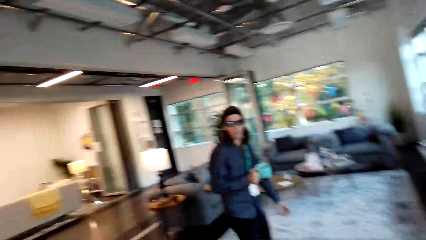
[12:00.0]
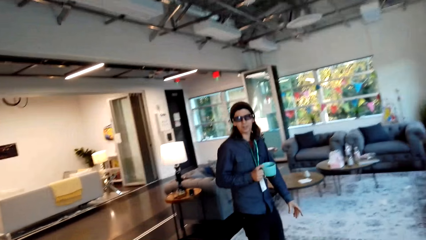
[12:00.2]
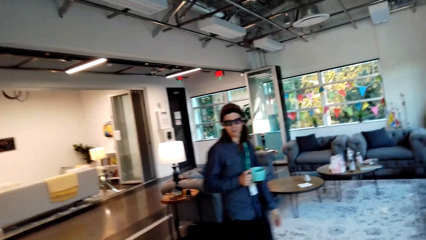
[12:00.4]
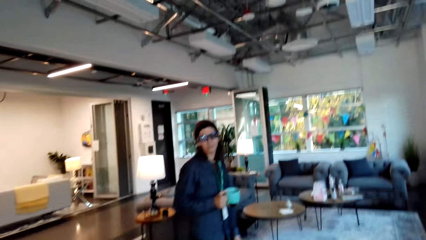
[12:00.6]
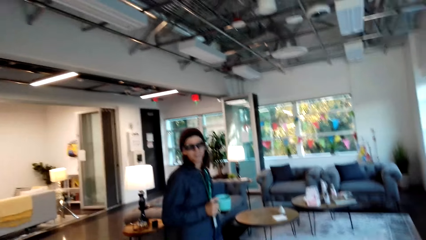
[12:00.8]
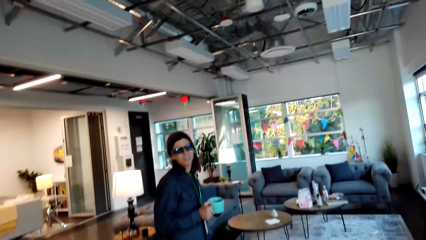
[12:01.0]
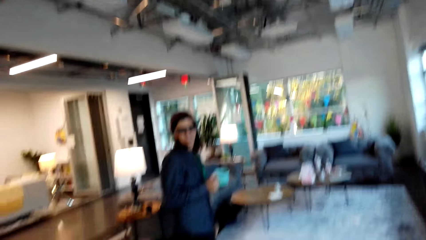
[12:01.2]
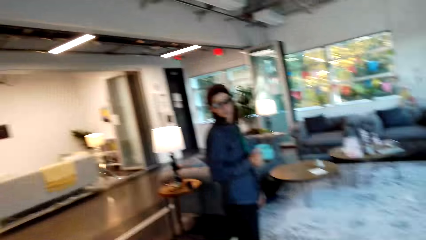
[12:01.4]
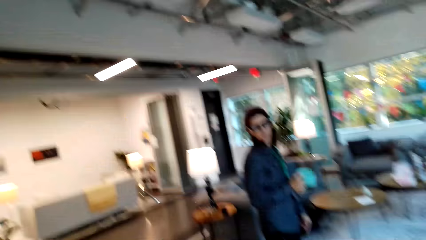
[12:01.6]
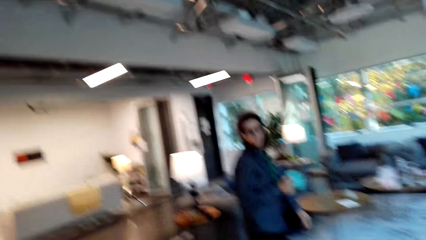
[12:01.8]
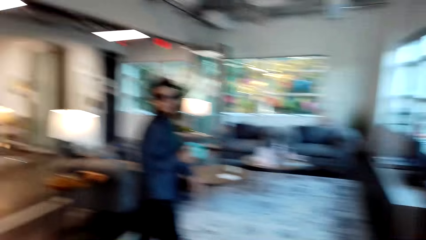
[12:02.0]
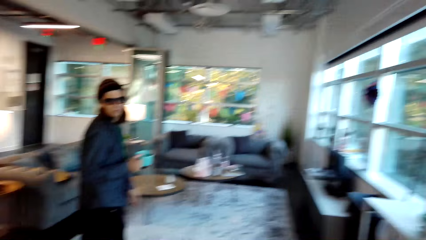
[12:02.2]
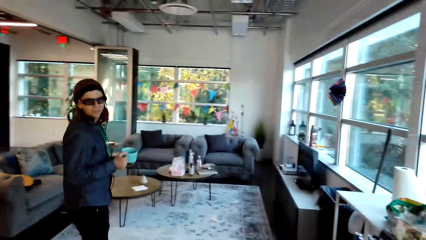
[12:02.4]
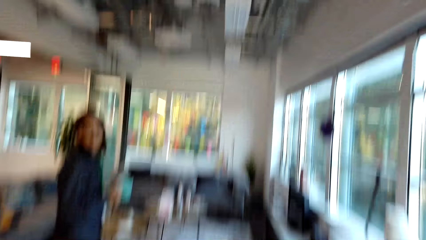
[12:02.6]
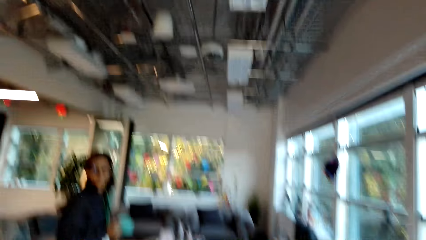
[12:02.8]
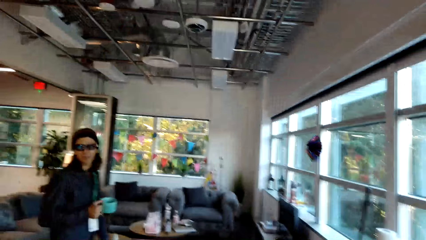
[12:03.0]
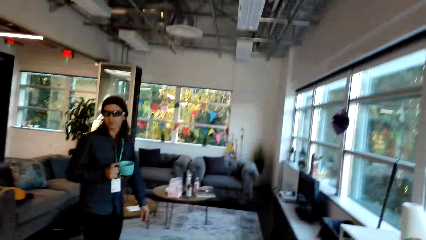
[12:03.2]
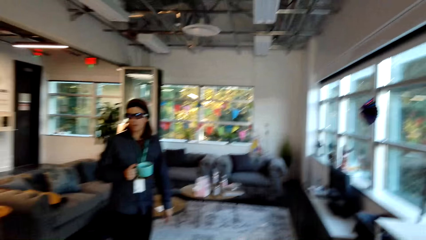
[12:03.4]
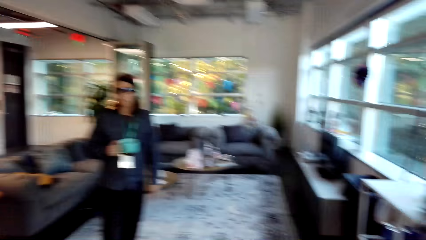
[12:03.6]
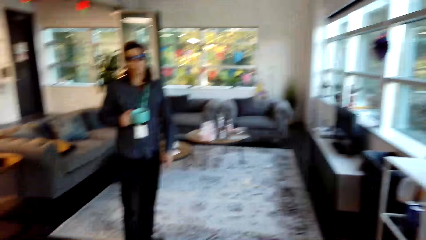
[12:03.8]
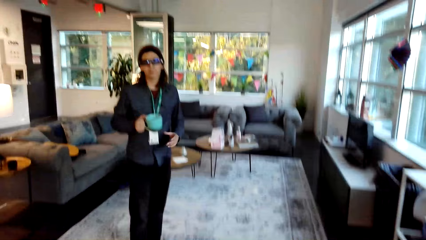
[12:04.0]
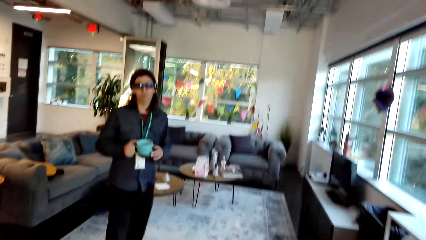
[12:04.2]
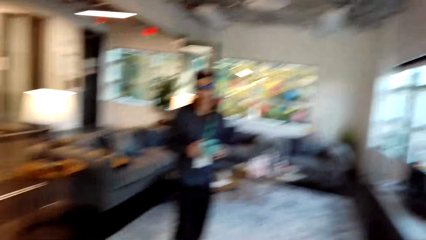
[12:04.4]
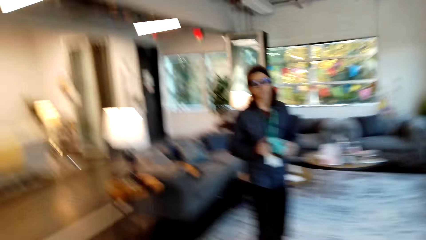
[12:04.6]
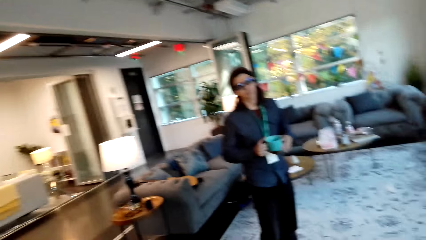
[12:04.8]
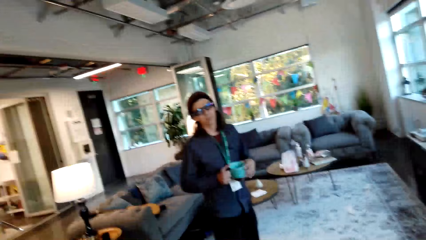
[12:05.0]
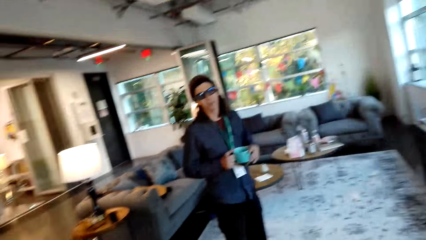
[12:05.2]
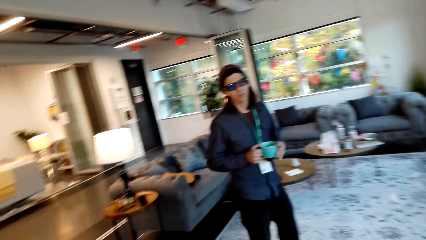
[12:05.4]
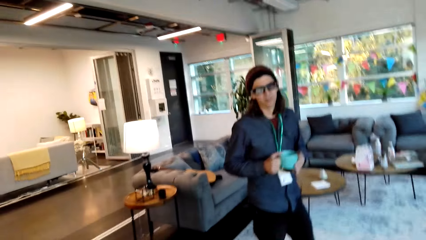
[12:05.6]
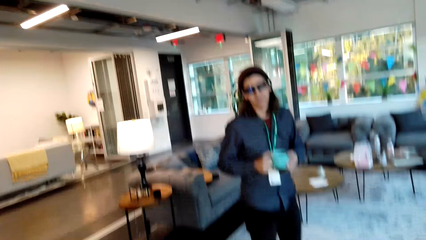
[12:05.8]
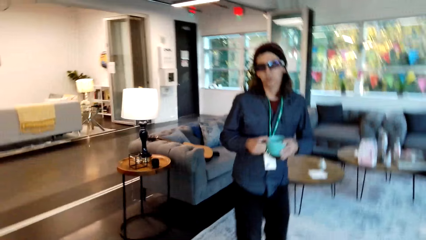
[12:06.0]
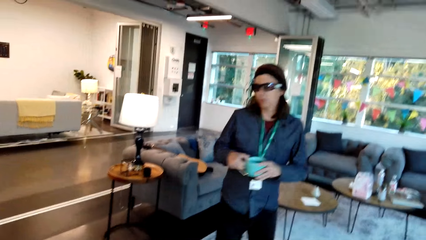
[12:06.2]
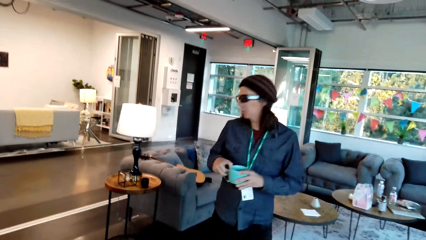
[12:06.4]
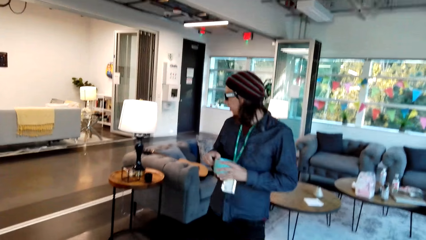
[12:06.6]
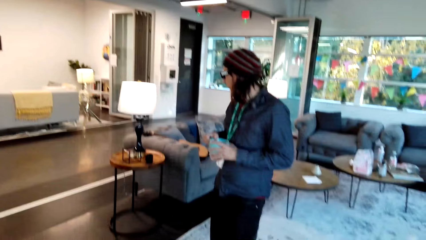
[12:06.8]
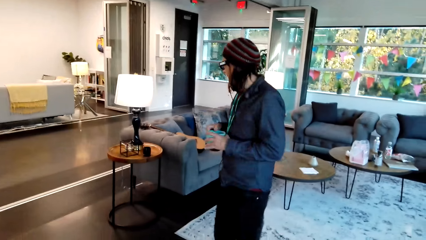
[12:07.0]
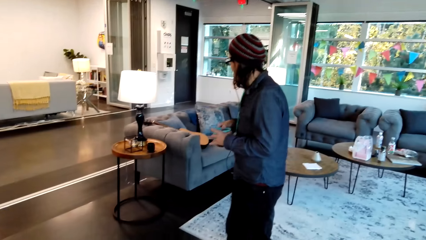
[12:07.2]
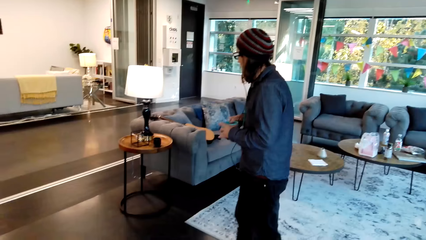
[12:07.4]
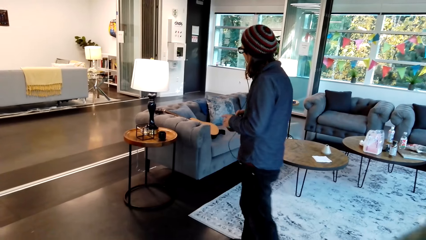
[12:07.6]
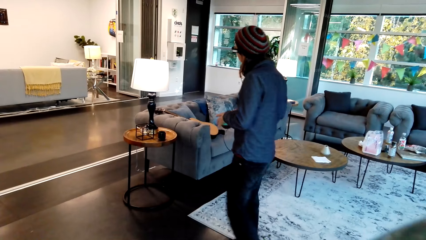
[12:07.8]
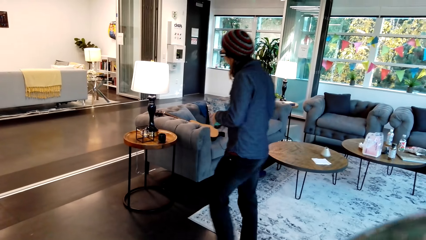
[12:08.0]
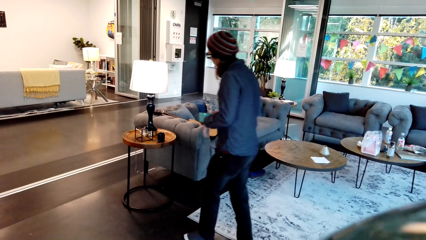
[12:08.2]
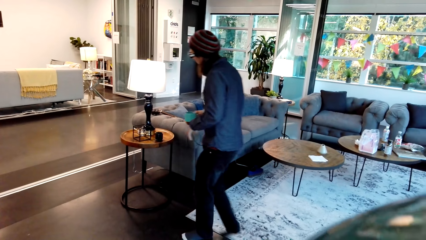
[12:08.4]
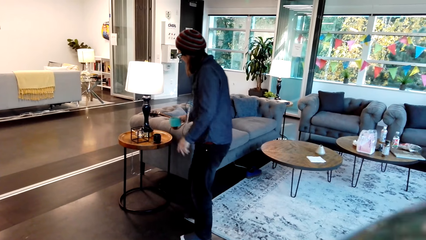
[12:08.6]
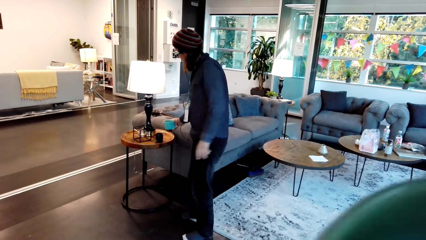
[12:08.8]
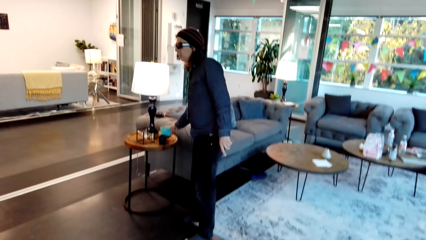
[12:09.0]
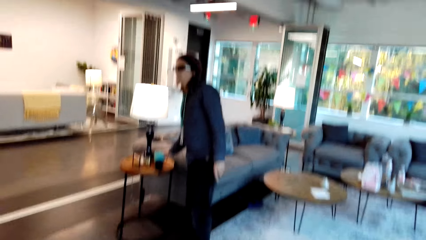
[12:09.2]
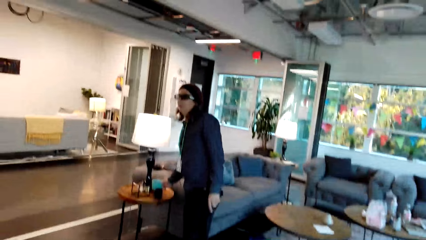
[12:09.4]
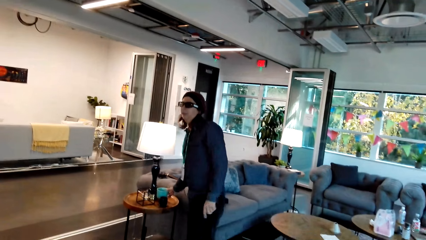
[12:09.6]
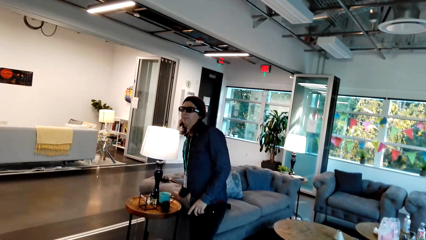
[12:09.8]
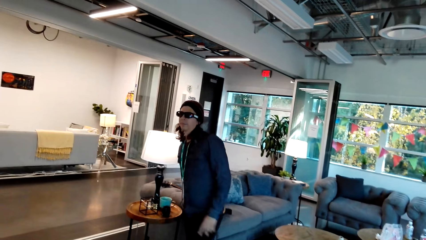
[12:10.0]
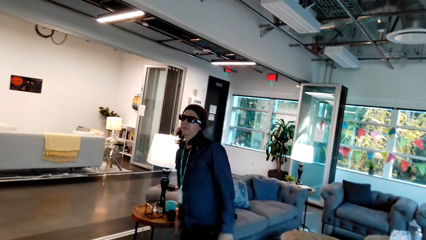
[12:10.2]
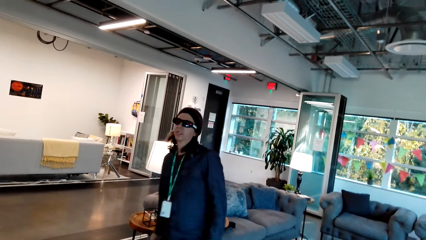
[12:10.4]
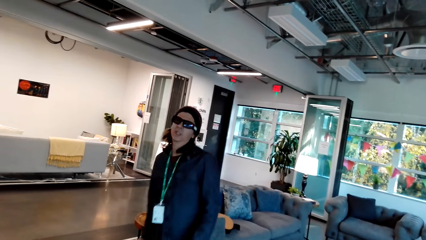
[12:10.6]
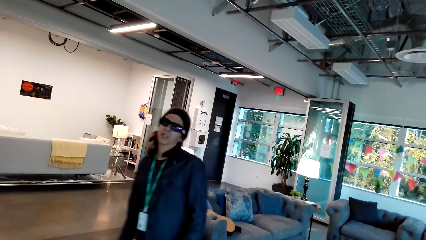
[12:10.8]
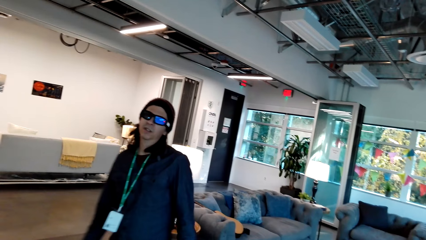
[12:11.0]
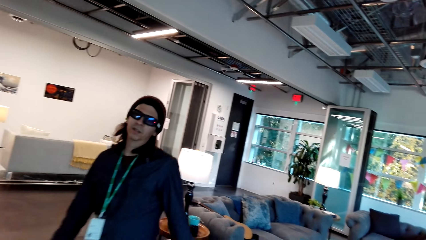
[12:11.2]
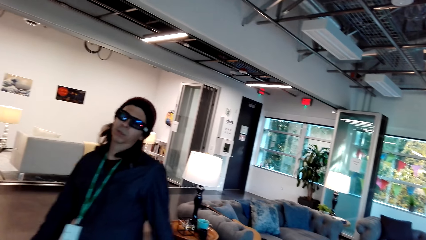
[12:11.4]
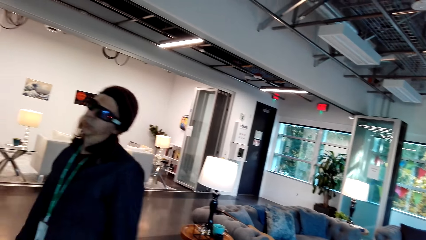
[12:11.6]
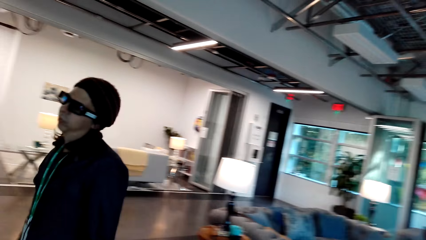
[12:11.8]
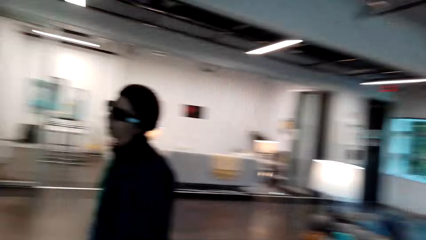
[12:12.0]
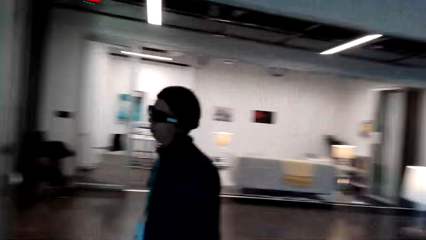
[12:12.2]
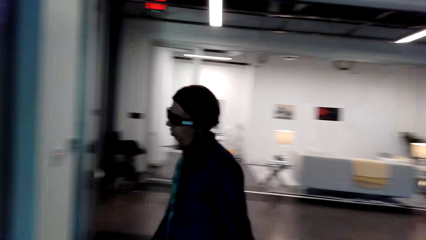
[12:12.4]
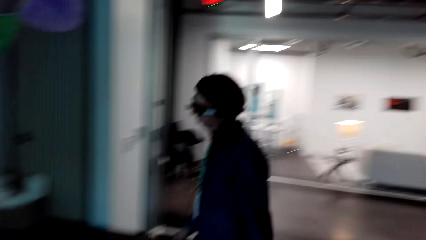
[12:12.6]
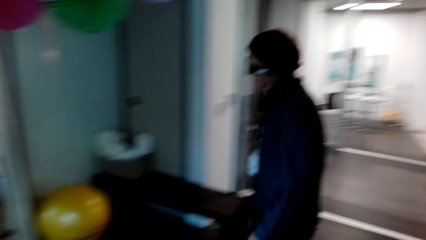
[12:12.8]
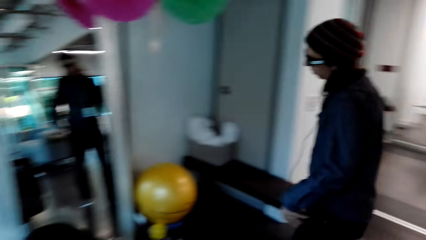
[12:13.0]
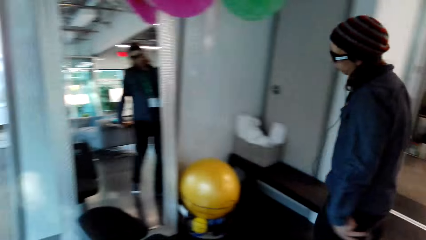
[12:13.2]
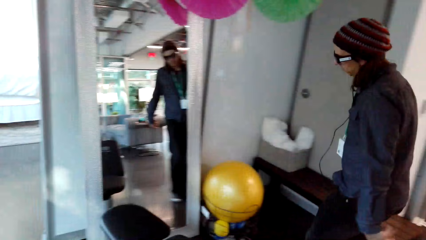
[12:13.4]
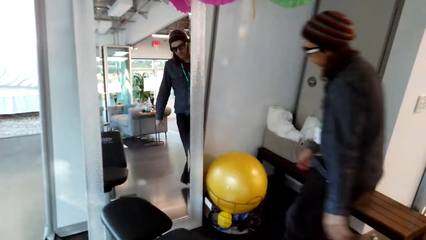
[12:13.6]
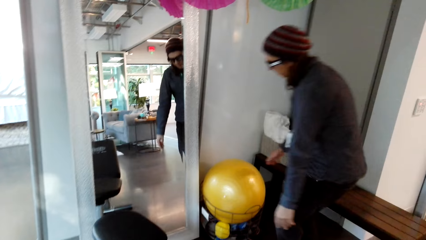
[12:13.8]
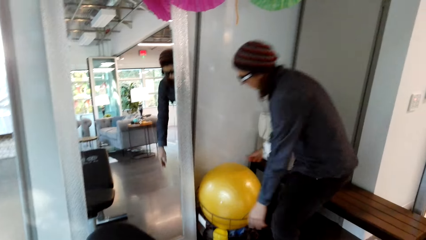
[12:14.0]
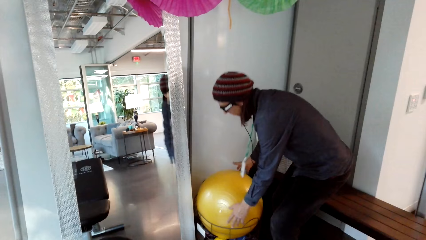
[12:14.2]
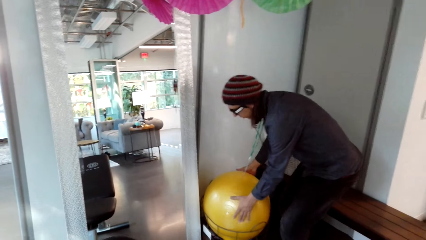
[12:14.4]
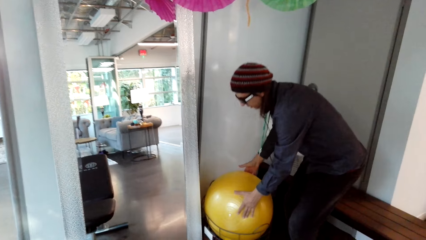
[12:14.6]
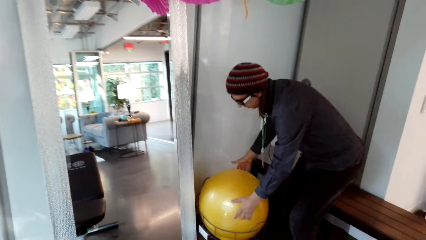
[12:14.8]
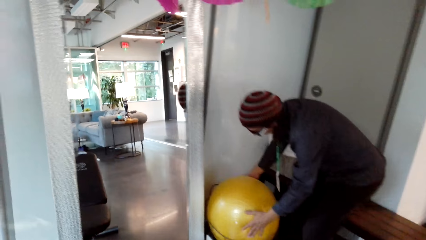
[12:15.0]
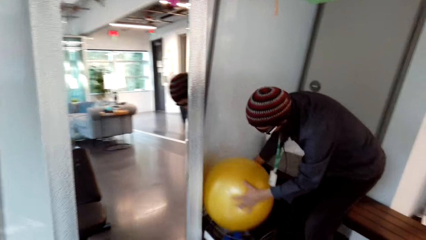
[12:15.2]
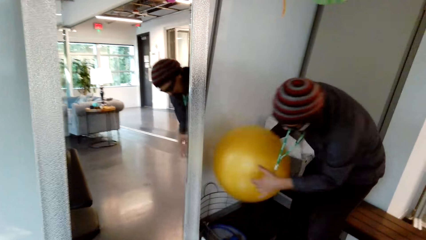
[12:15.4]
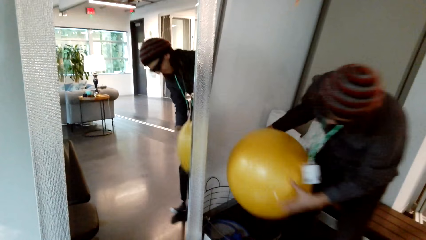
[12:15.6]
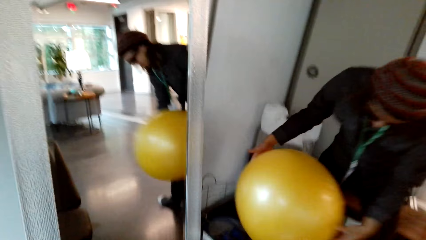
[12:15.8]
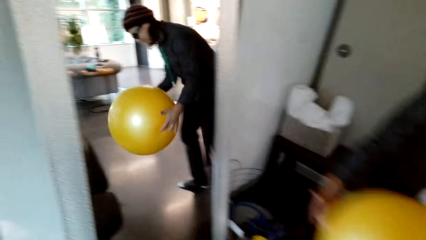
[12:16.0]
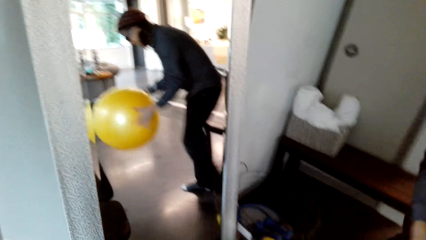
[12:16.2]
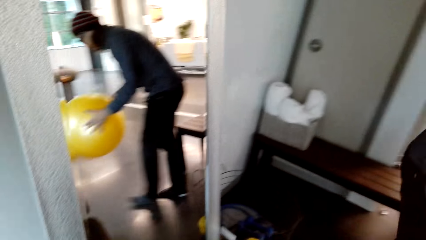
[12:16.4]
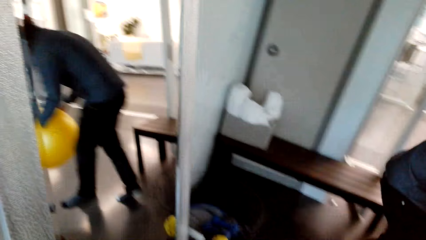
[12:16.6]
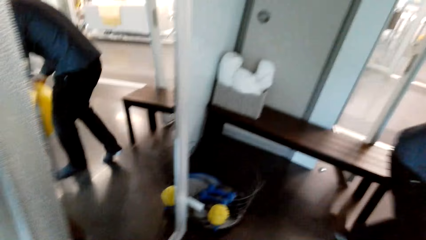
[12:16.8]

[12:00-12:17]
The camera wearer talks to a man. The man places a cup on the table, walks around the apartment, and picks up a gym ball.
